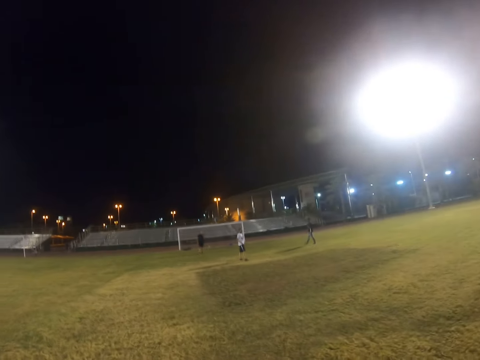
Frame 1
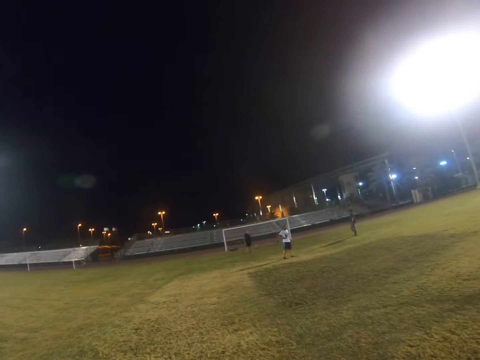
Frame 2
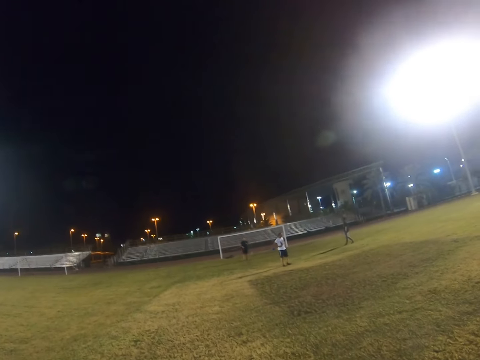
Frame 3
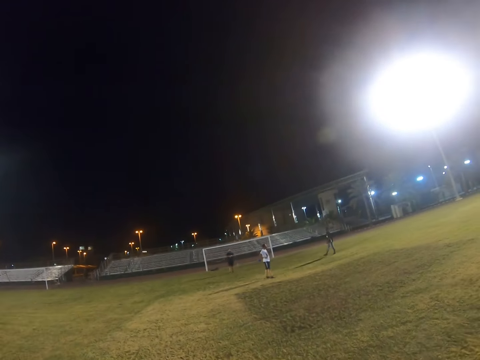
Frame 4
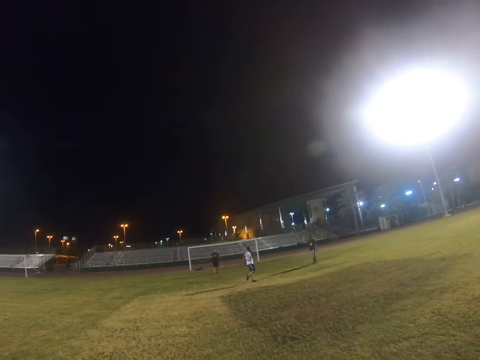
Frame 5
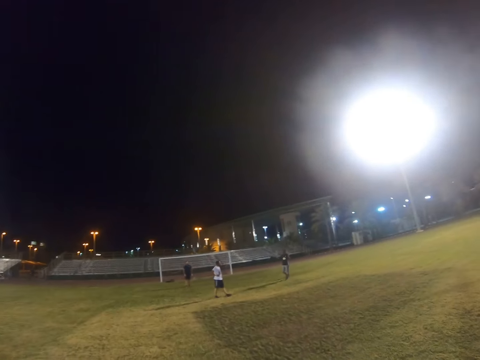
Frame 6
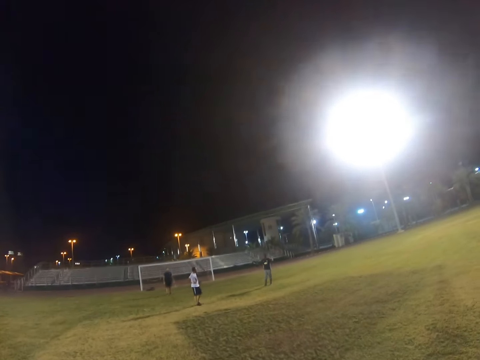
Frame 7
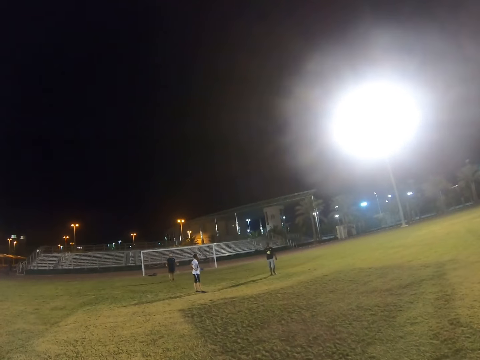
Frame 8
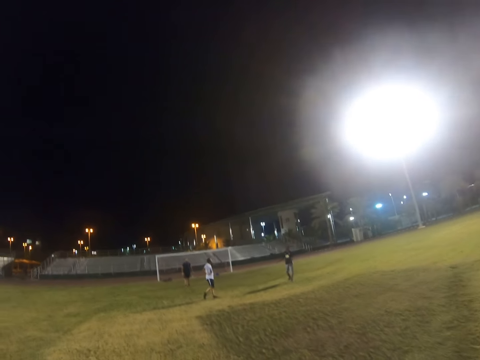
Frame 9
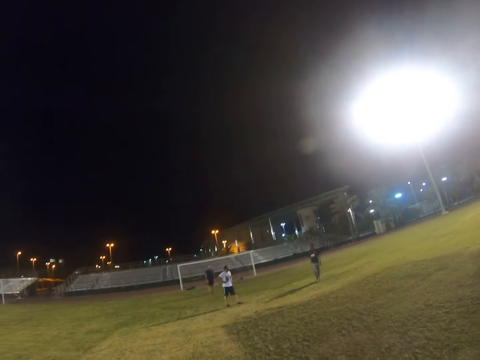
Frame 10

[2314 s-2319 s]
The camera wearer looks around the field.

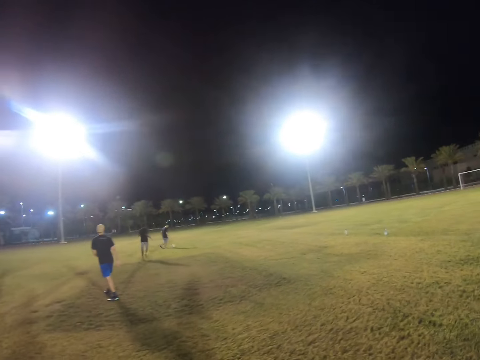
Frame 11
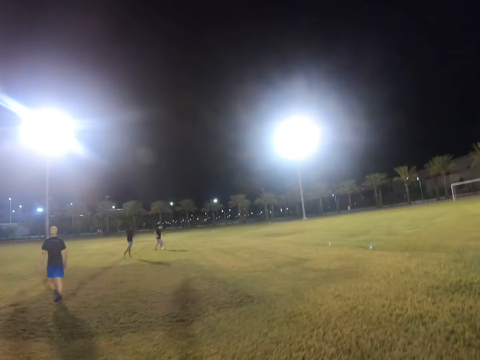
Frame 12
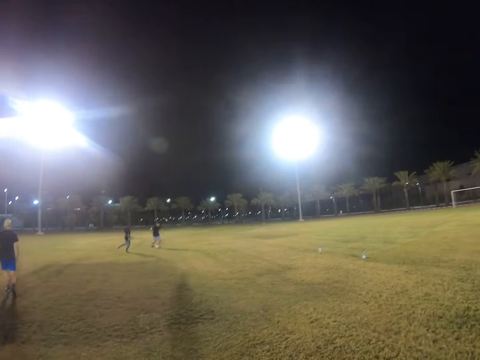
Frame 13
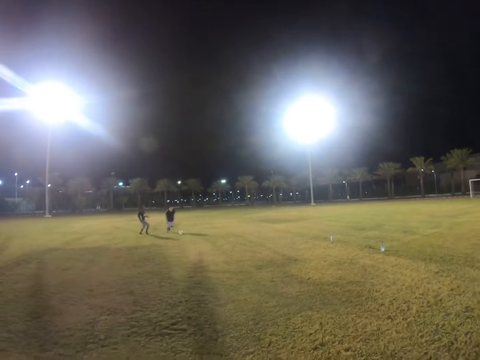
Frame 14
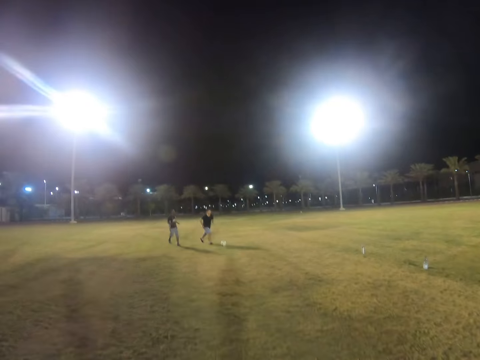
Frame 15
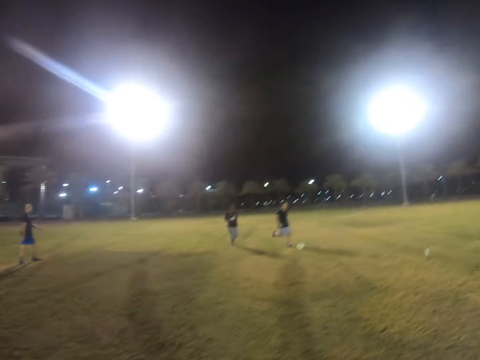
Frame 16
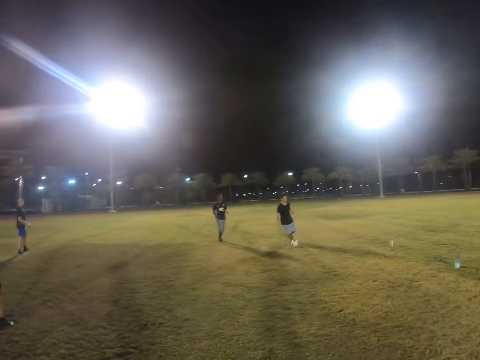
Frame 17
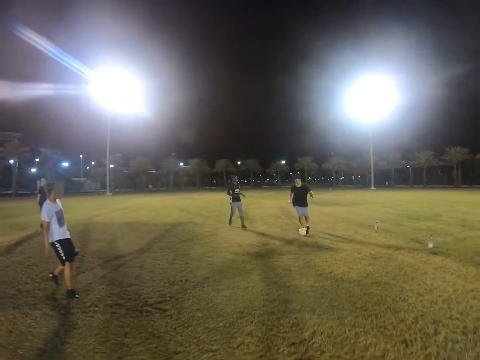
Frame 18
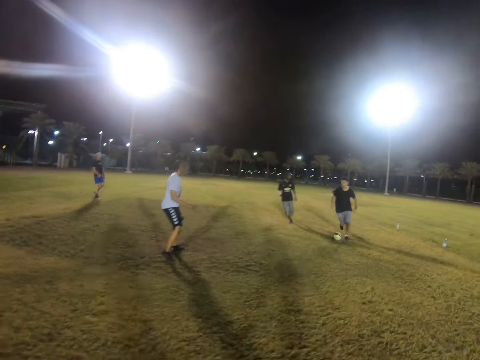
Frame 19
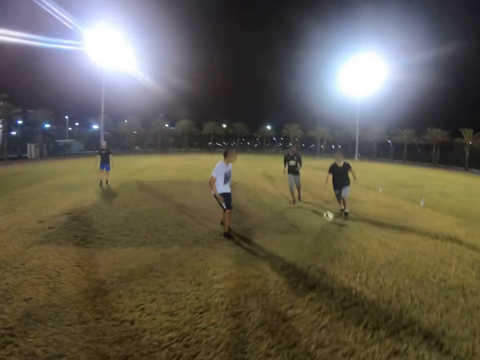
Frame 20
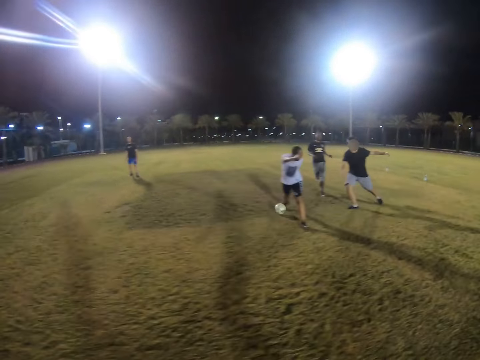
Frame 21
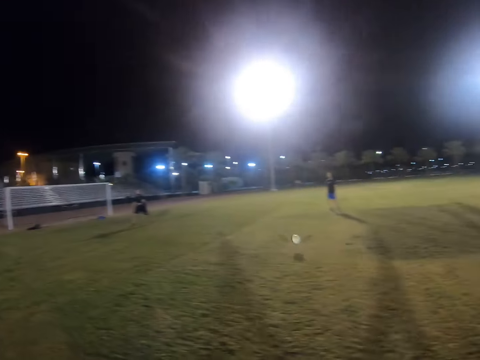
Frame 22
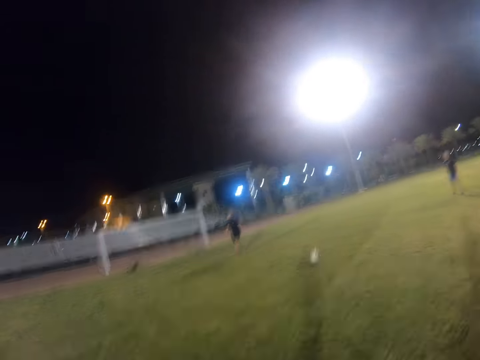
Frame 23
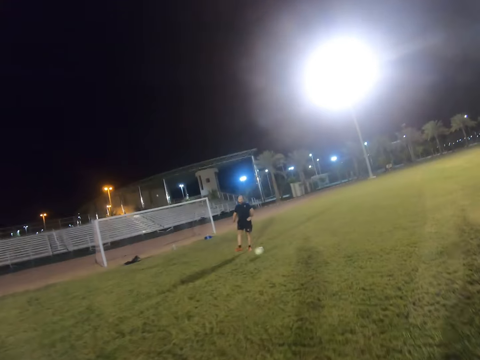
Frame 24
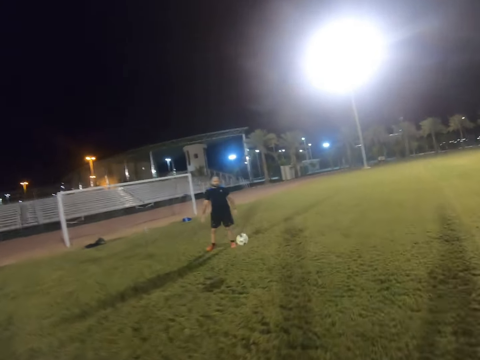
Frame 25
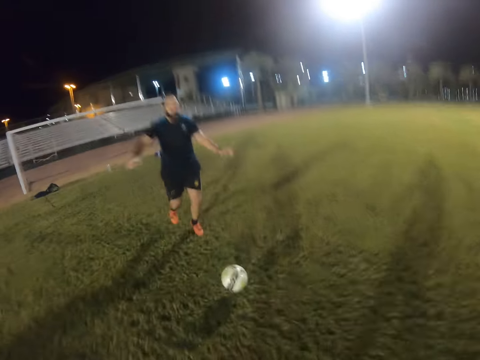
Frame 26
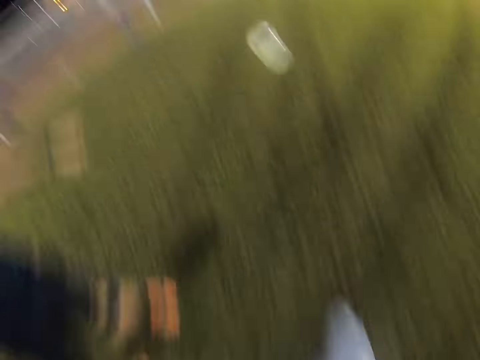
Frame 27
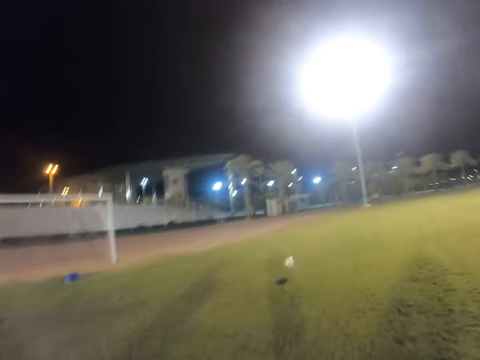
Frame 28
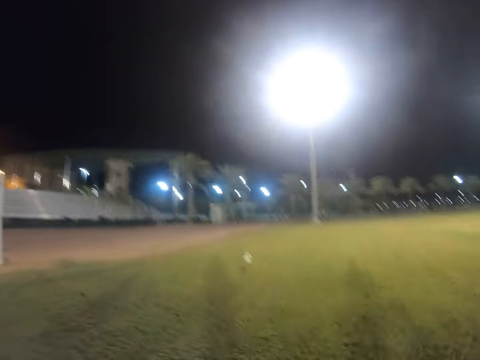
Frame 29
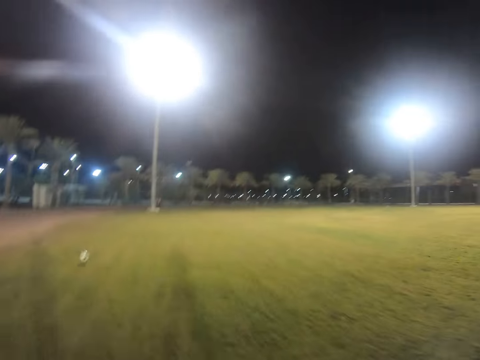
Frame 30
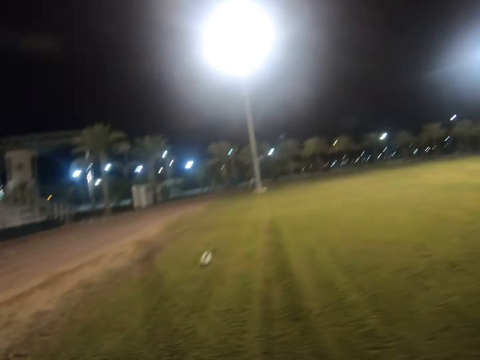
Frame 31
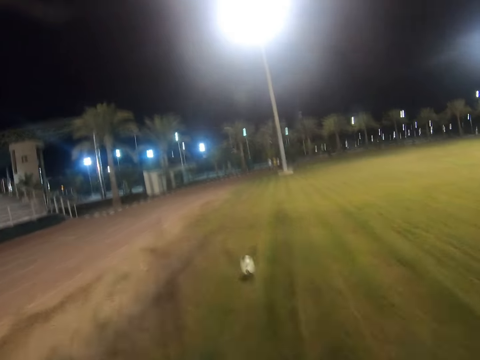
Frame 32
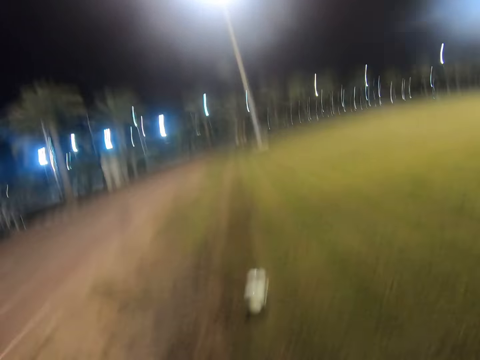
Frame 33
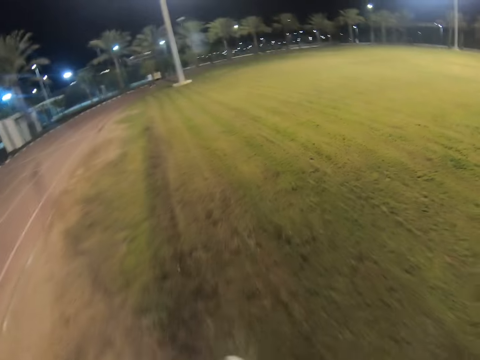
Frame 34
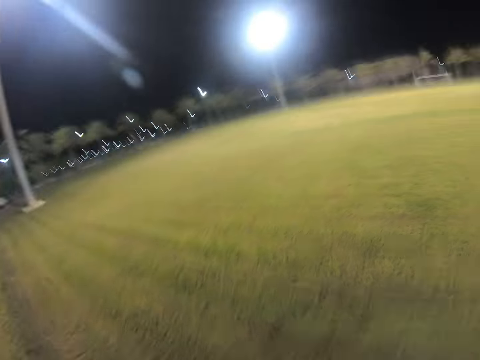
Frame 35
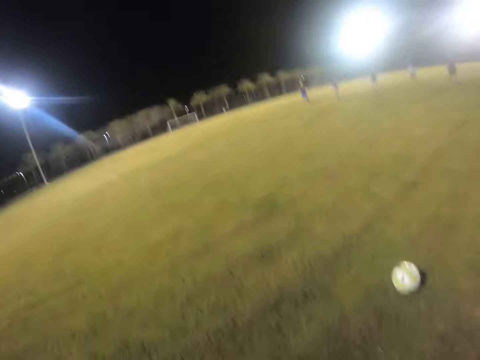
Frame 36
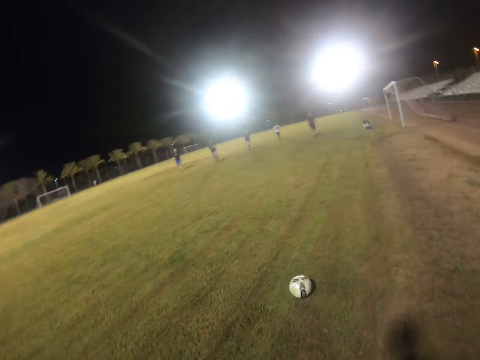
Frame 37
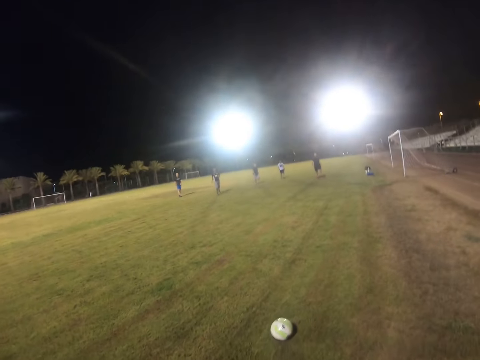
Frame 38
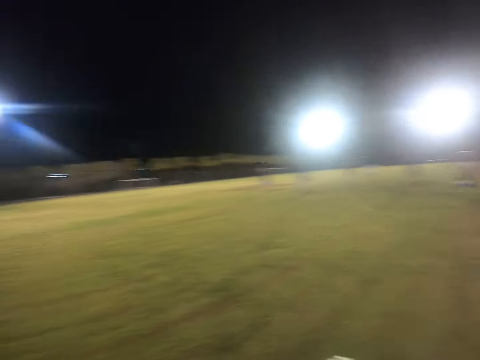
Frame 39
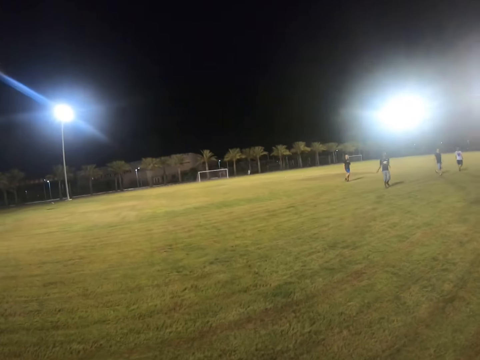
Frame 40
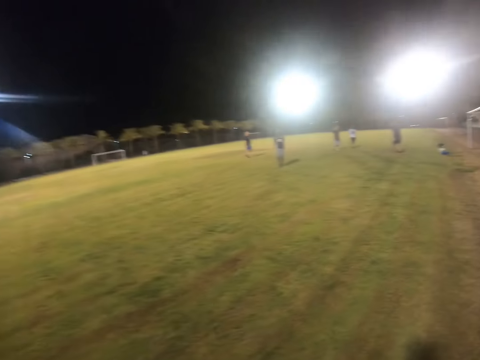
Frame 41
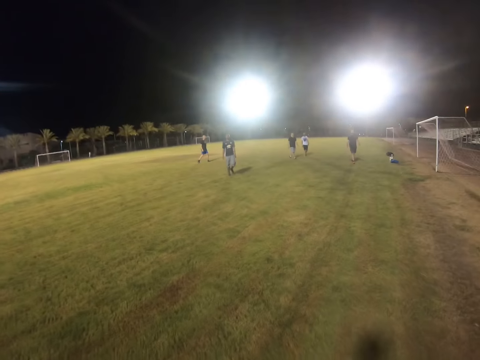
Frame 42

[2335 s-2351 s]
The camera wearer jogs on the field. They jog towards the ball and kick the ball. They run towards the ball and control the ball.

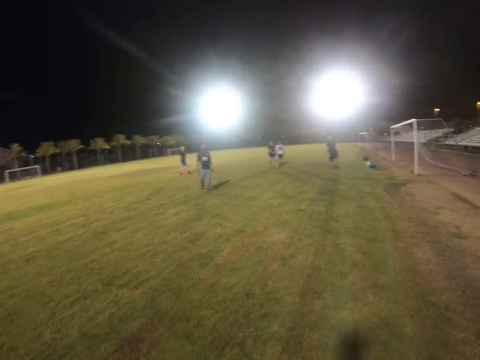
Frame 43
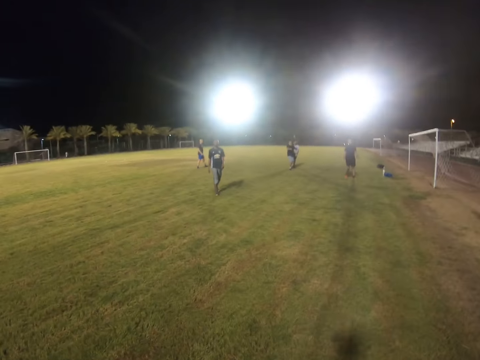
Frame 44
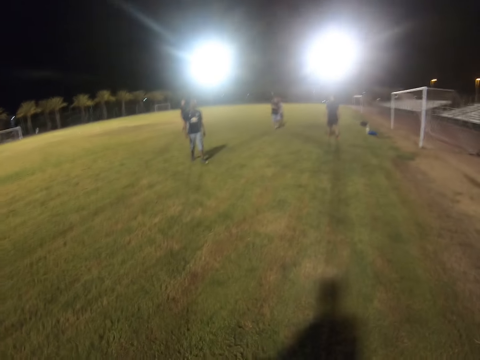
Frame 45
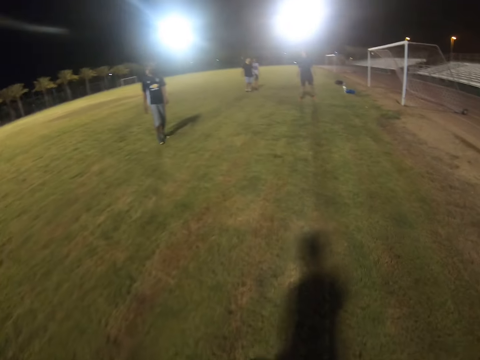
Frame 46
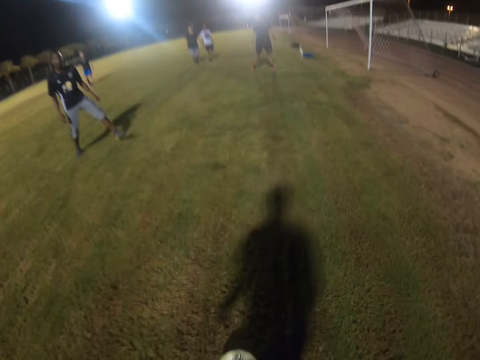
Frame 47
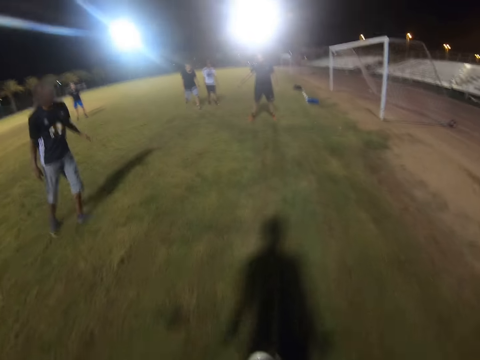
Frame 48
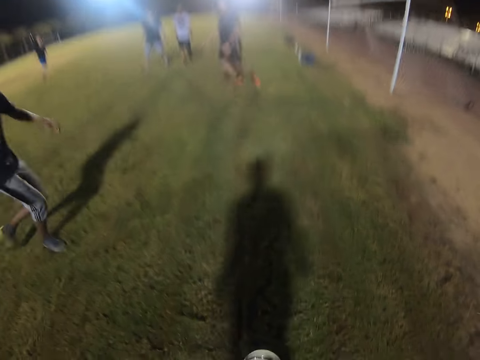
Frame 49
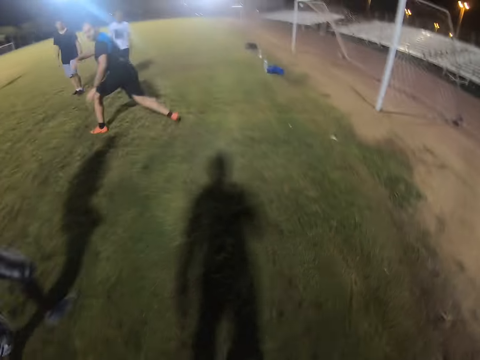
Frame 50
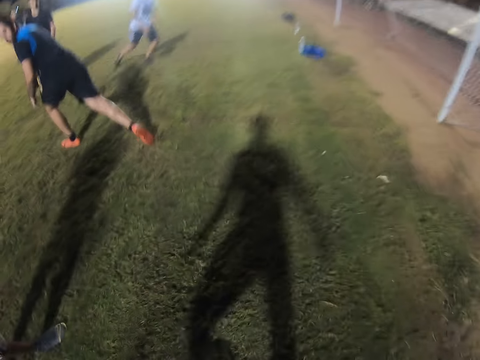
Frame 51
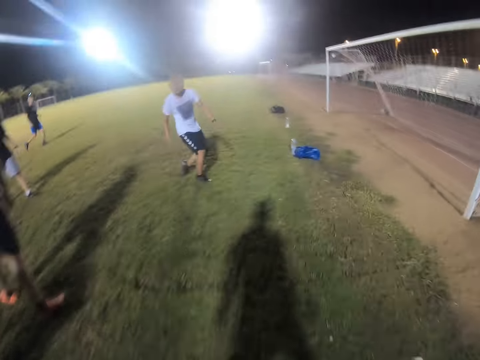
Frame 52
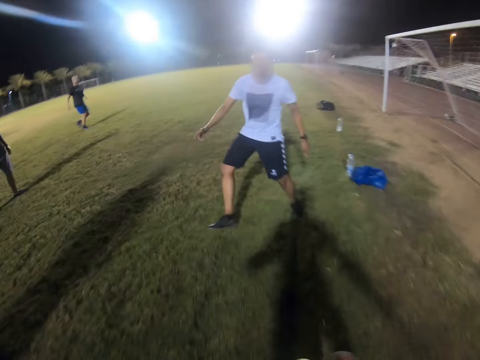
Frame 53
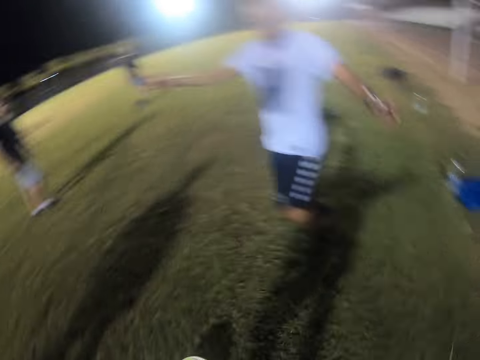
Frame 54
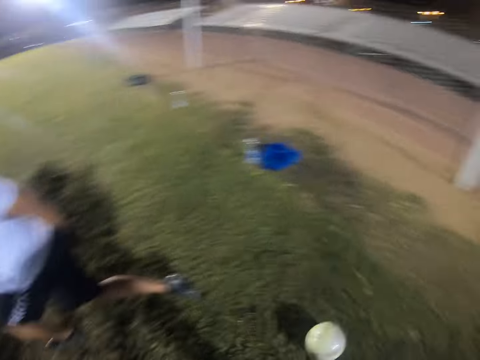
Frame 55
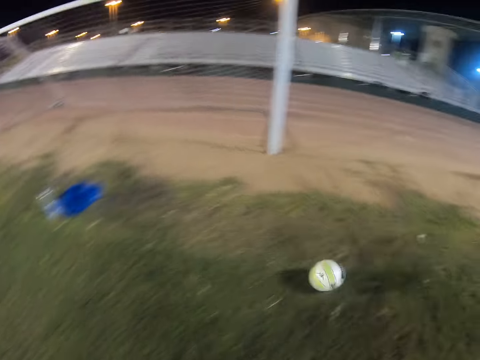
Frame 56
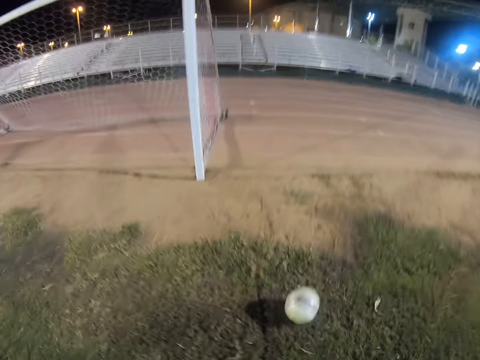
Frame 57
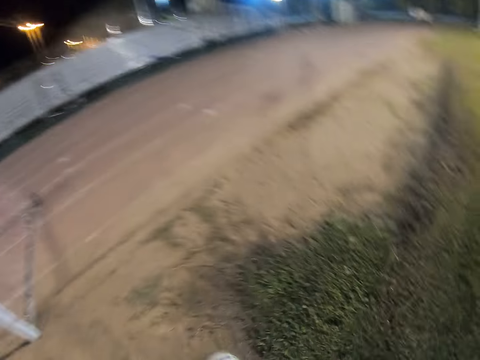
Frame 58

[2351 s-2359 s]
The camera wearer plays the ball. They kick the ball.
